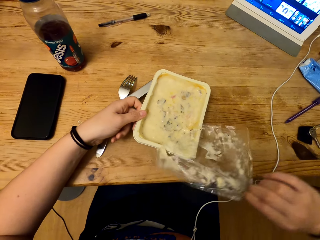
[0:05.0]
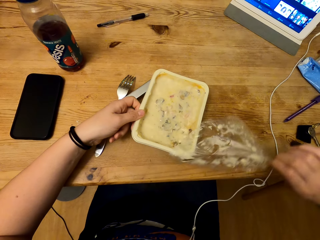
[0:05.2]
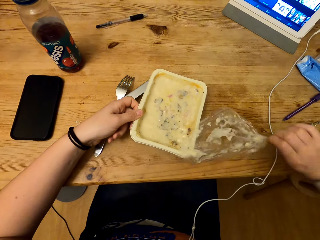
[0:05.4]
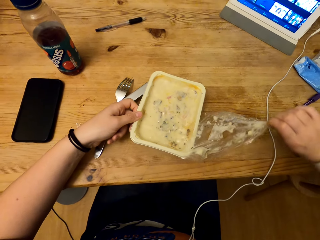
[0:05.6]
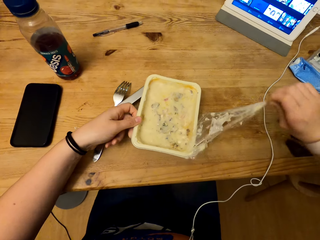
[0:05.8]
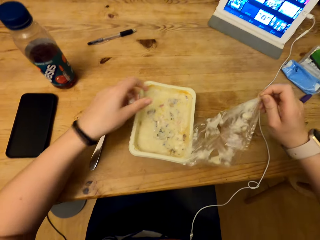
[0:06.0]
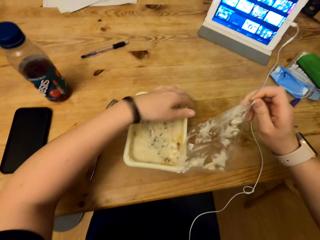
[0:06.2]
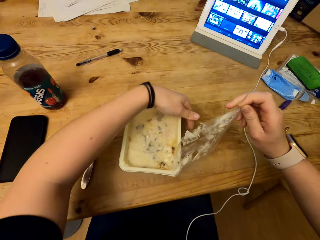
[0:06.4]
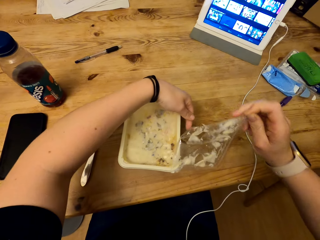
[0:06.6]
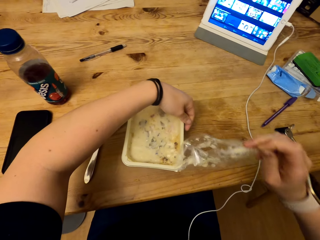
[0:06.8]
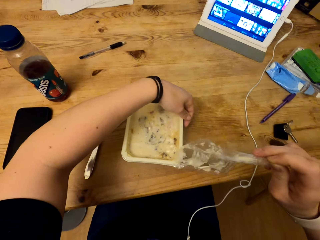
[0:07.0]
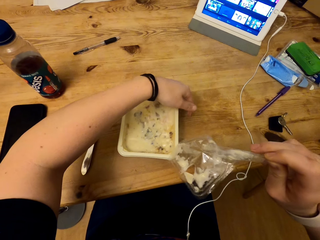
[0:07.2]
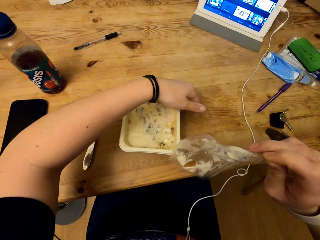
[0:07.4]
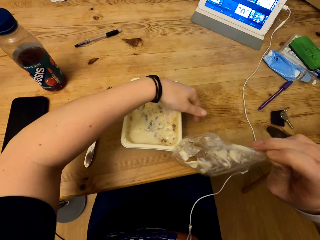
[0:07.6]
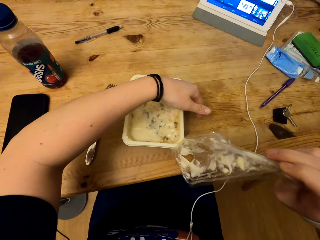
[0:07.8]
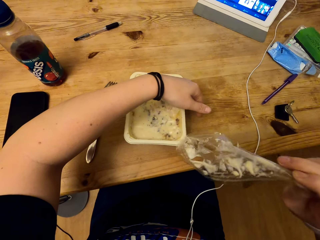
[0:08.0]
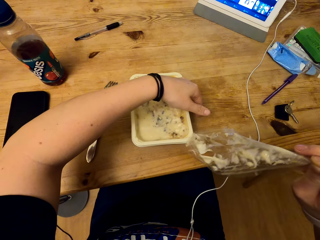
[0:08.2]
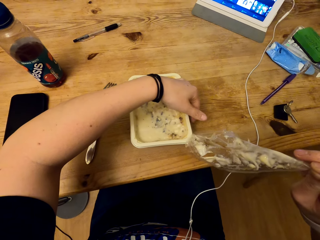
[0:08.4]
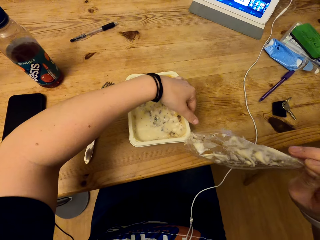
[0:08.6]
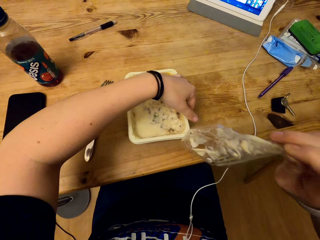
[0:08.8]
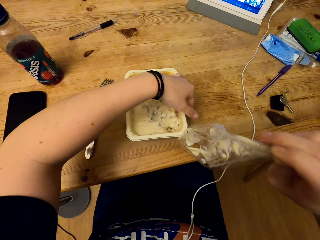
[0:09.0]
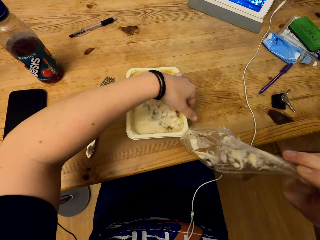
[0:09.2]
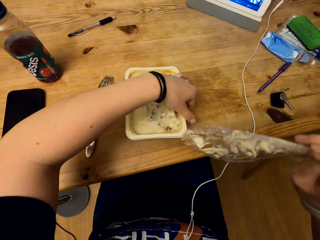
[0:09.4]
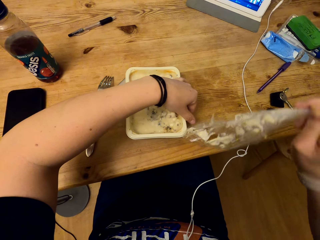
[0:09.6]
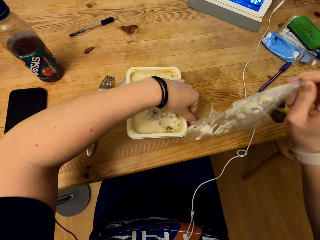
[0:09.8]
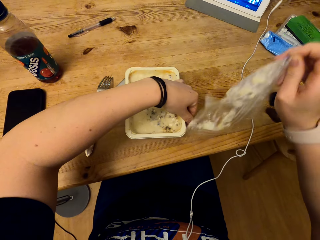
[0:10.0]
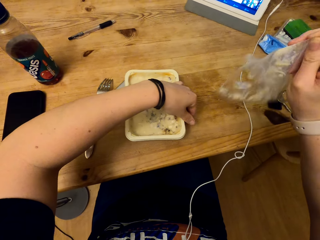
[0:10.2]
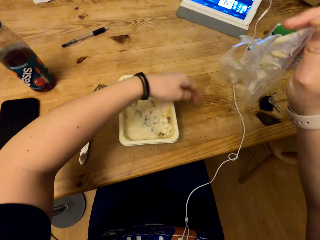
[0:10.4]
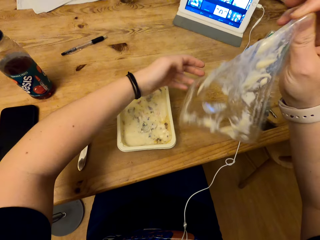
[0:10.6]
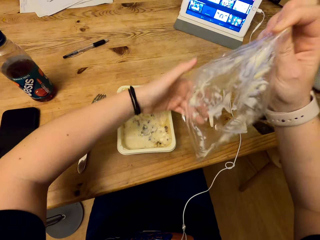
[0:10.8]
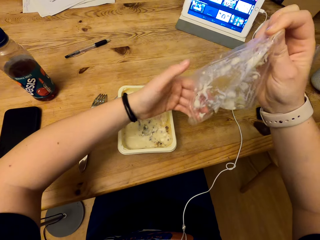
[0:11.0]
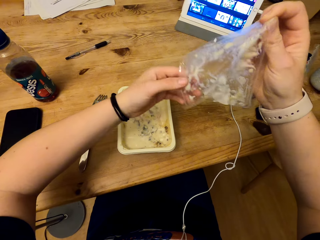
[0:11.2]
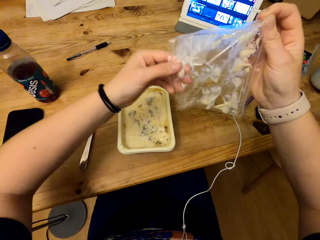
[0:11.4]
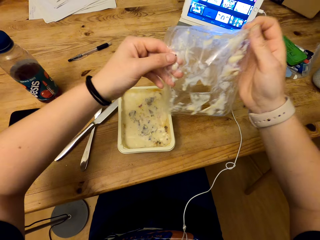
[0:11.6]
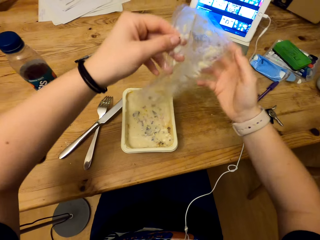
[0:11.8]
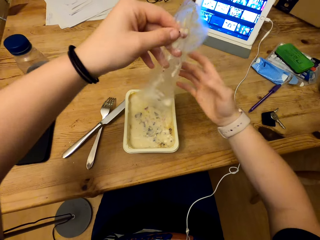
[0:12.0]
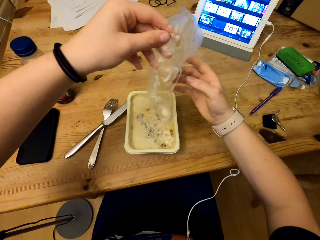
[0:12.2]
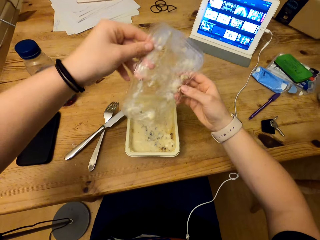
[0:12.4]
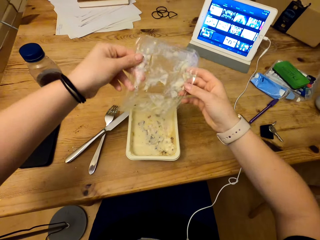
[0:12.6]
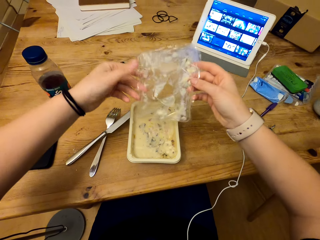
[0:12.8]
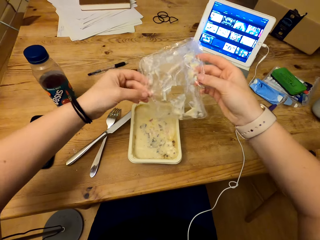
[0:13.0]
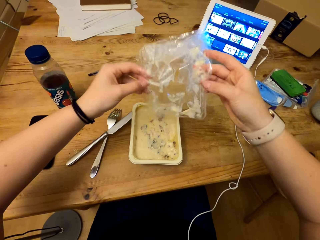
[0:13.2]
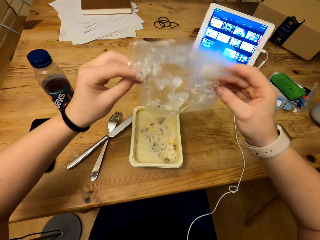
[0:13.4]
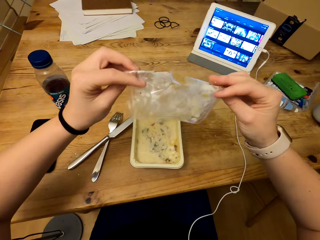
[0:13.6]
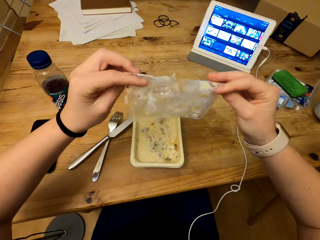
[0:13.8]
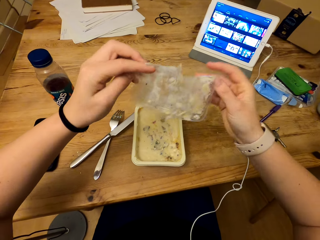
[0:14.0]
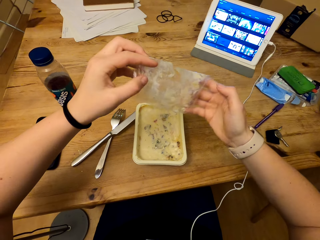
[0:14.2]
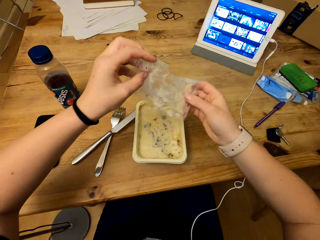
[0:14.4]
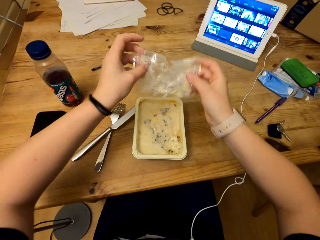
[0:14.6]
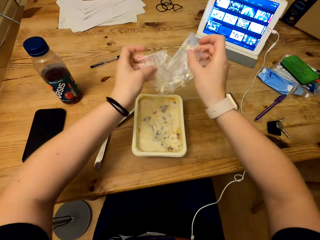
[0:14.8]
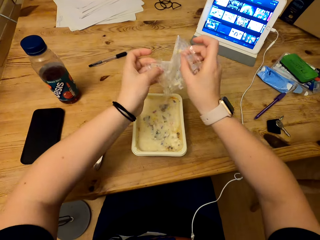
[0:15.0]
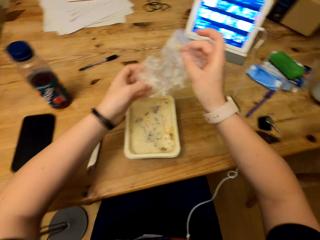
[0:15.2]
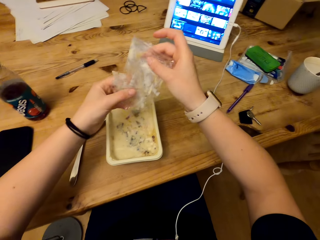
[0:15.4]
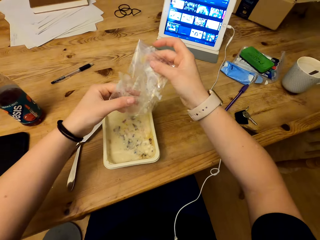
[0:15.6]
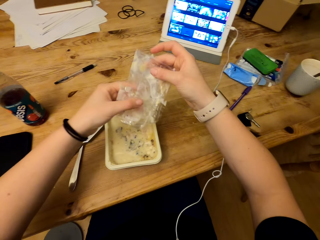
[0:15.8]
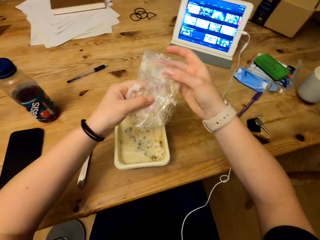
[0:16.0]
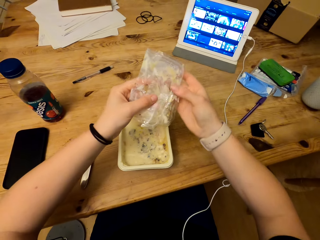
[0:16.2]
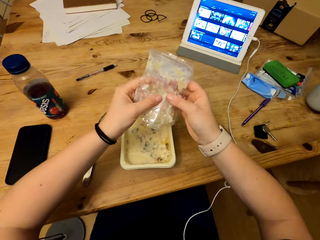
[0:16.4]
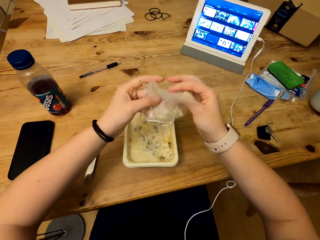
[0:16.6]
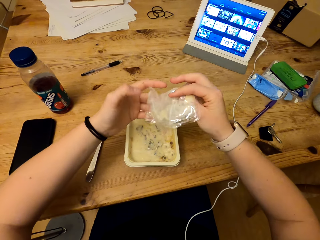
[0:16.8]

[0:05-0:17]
The camera wearer moves his hand to the other side of the container. He holds the cling film. He folds the cling film.

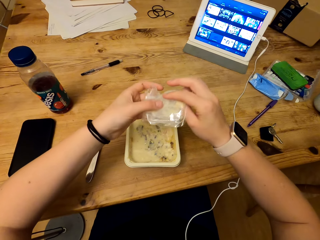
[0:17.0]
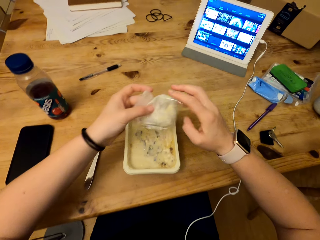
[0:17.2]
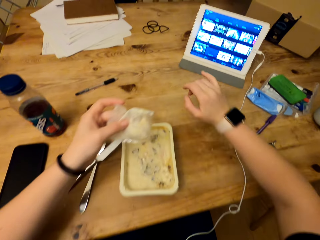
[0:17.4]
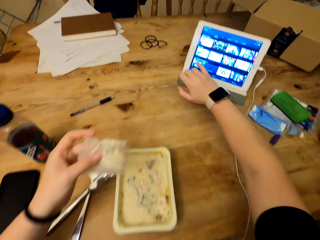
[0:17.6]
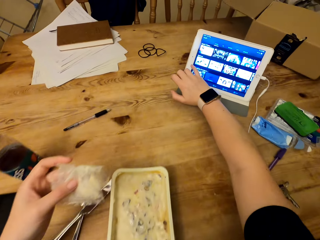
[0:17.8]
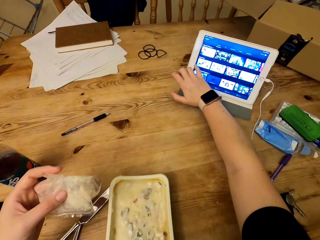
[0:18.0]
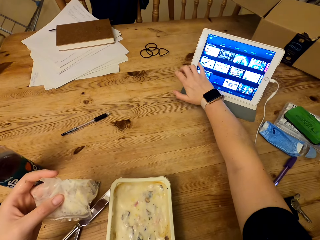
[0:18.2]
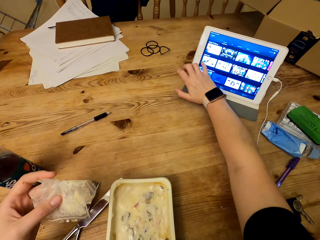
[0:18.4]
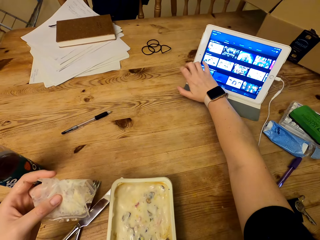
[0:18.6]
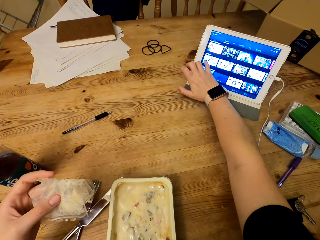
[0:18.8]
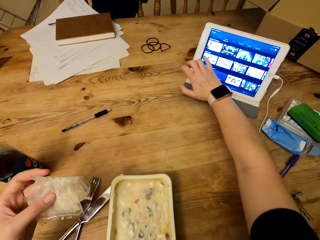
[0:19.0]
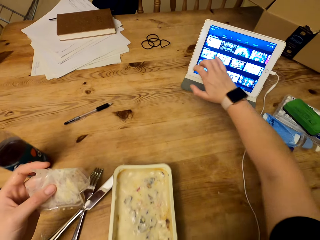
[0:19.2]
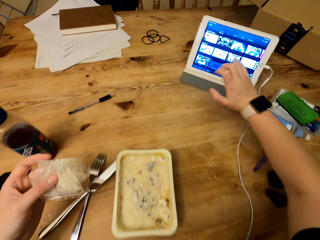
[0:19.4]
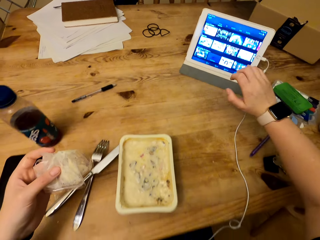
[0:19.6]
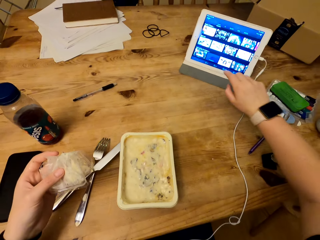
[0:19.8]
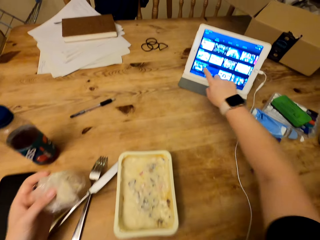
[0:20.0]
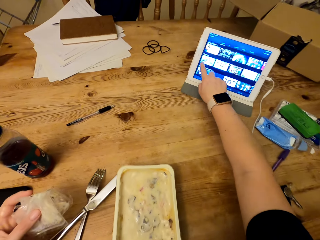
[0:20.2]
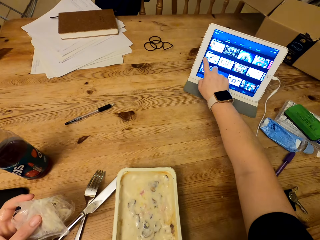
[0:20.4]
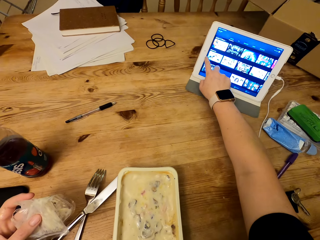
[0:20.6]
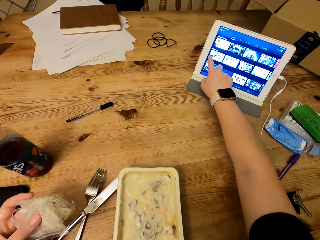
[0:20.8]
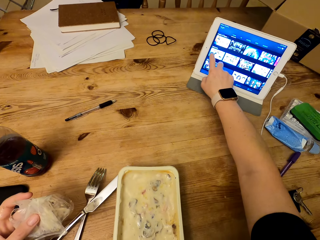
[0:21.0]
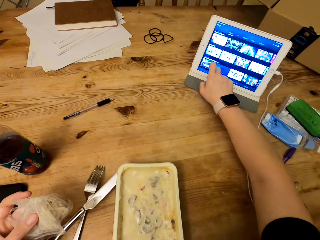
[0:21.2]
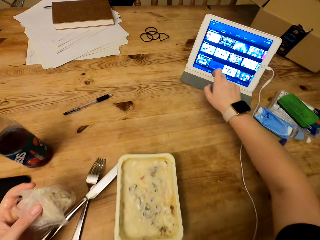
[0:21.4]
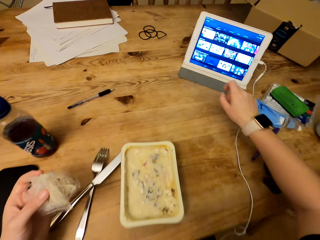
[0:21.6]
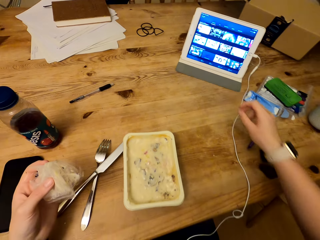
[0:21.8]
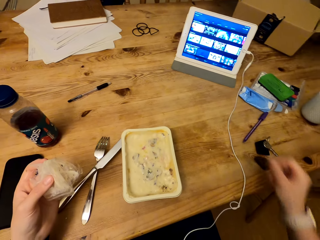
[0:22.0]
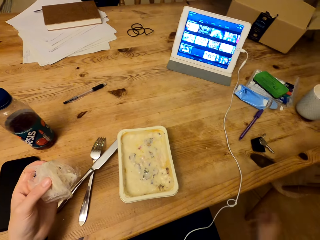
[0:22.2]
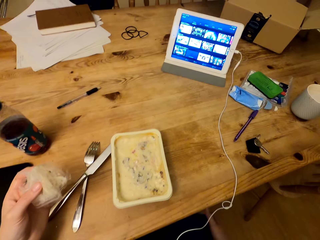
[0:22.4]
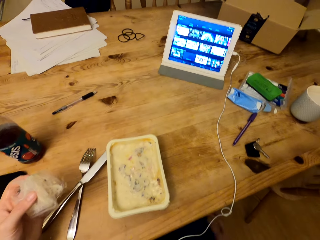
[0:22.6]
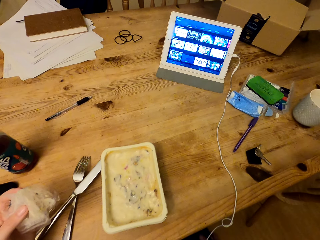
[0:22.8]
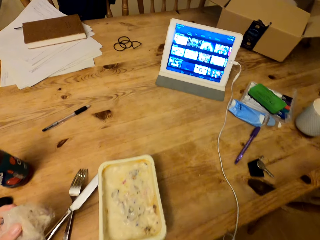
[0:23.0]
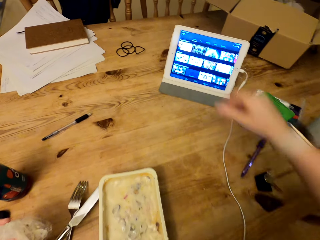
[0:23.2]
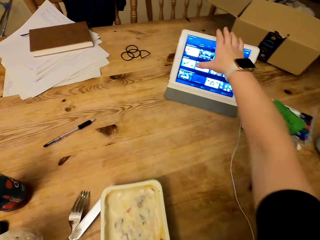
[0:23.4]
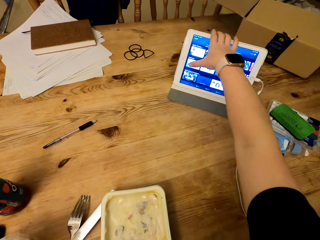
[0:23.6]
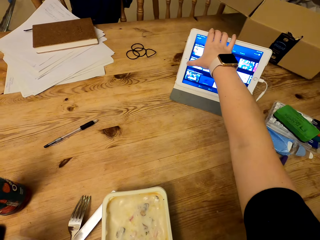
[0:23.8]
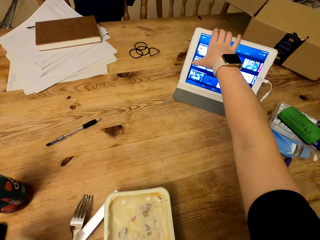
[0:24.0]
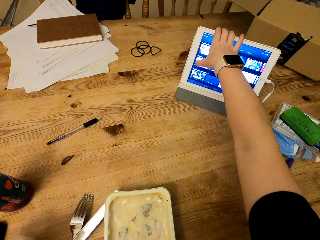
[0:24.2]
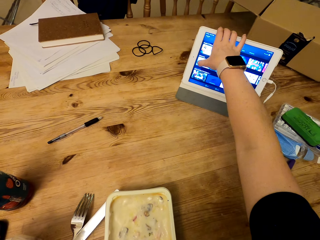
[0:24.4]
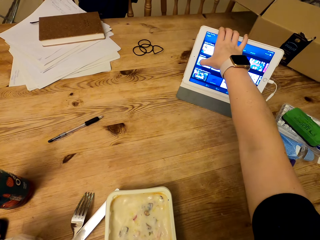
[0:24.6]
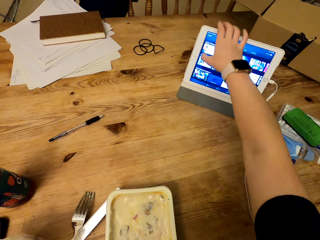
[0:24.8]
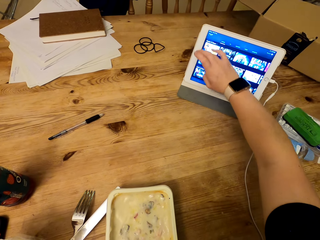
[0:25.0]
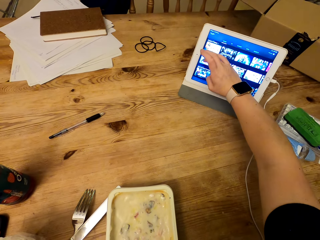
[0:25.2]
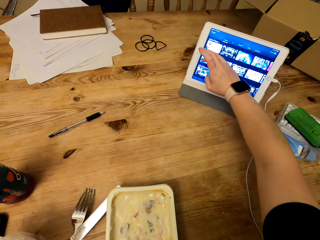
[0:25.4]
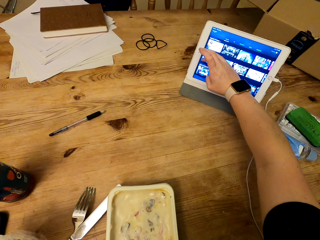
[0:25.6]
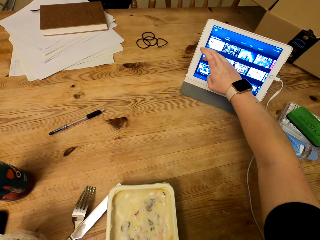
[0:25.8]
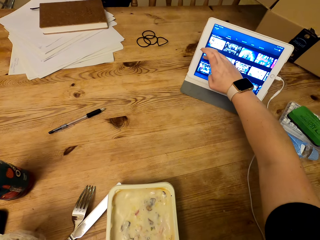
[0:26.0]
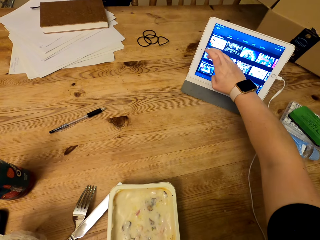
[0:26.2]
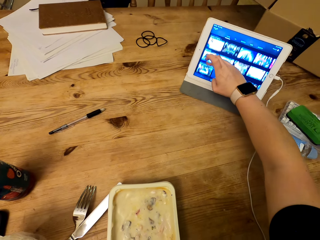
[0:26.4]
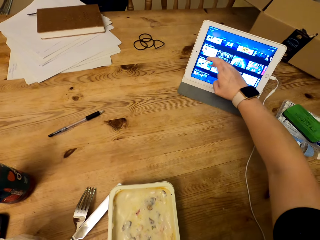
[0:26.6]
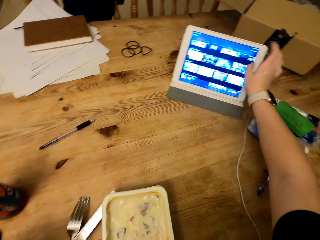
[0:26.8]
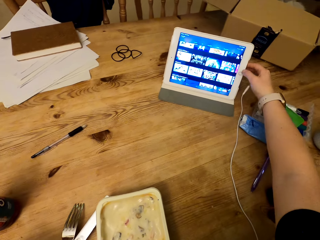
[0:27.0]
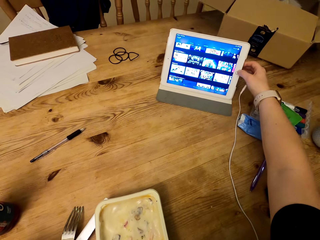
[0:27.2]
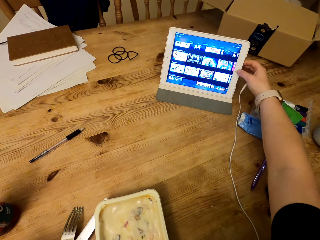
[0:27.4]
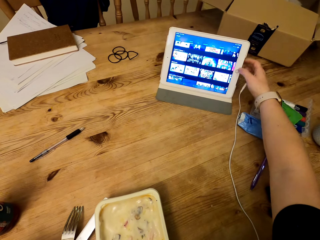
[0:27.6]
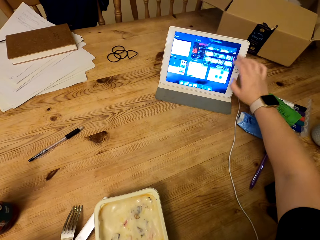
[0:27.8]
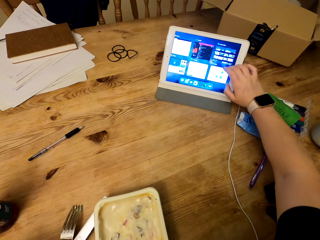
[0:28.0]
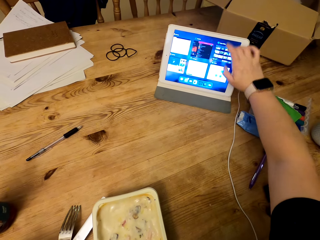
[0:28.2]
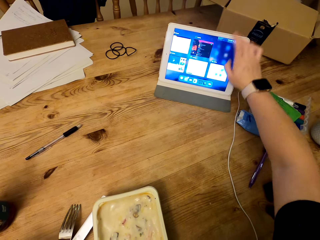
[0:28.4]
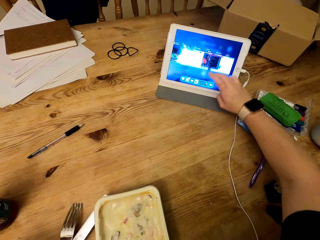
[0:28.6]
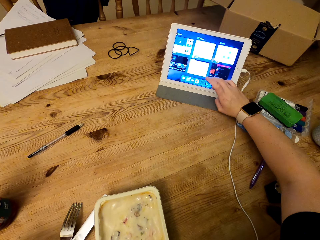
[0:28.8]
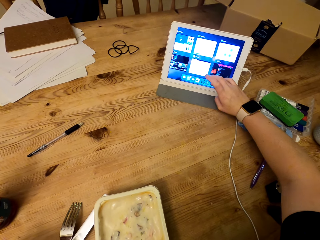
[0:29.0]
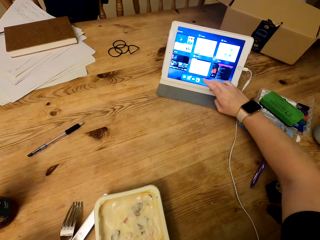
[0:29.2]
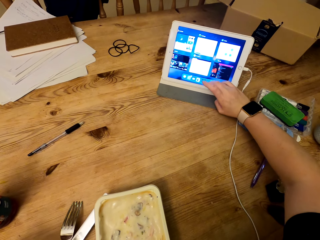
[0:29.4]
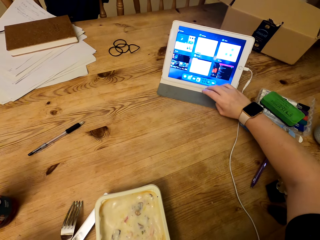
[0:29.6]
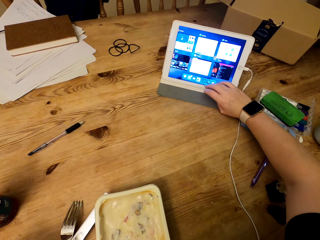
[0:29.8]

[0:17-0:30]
The camera wearer moves his finger on the tablet. He drops his hand. He holds the tablet. He dials the button. He swipes the phone's screen.
